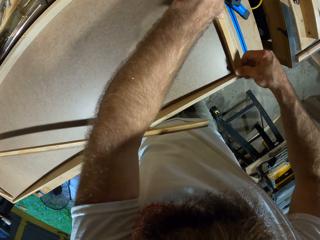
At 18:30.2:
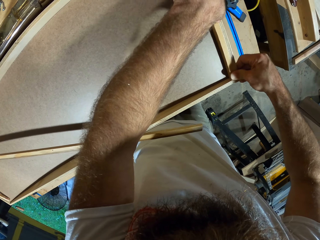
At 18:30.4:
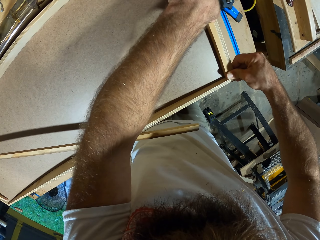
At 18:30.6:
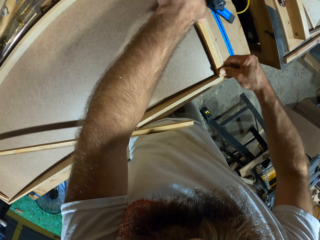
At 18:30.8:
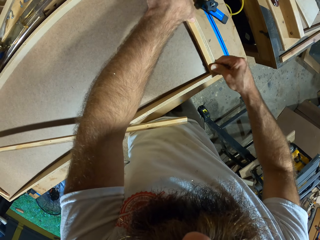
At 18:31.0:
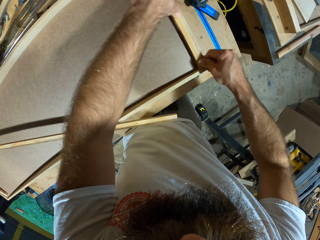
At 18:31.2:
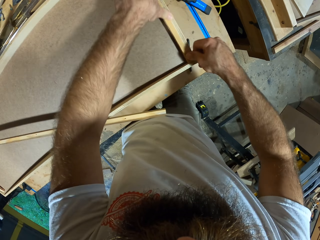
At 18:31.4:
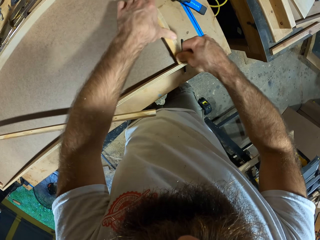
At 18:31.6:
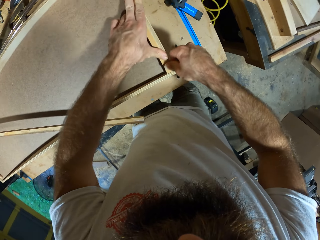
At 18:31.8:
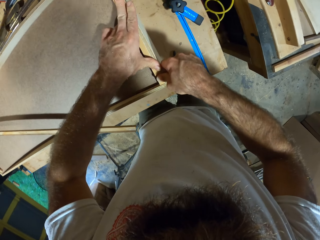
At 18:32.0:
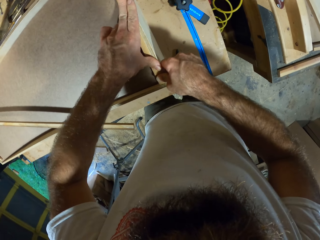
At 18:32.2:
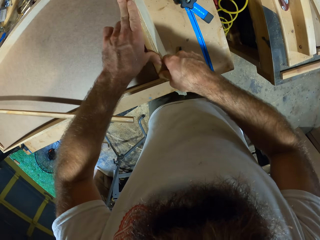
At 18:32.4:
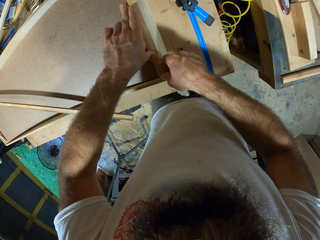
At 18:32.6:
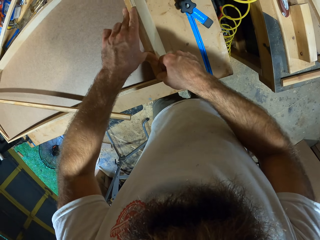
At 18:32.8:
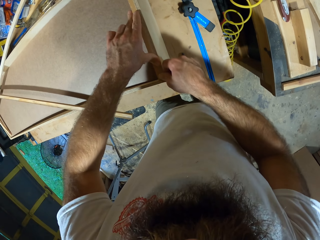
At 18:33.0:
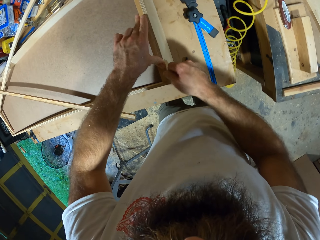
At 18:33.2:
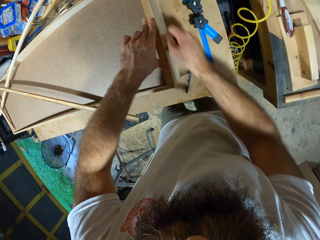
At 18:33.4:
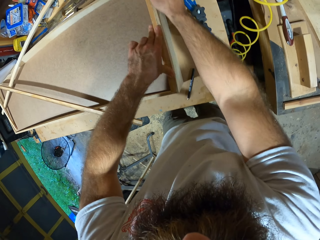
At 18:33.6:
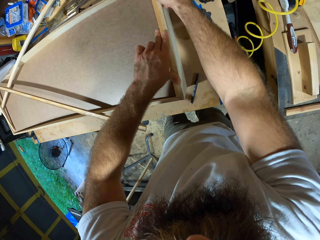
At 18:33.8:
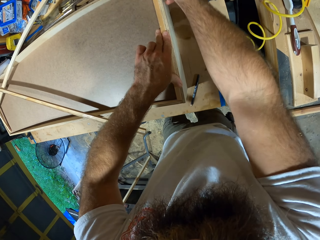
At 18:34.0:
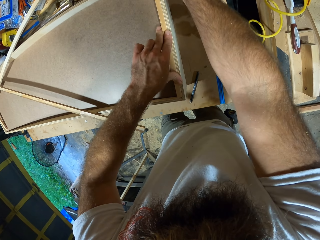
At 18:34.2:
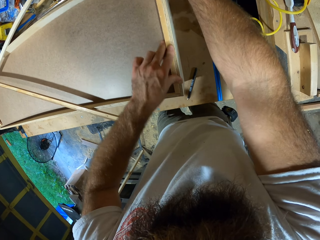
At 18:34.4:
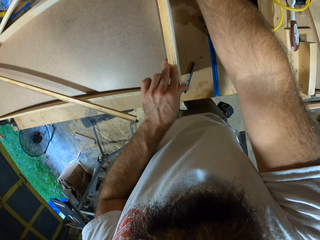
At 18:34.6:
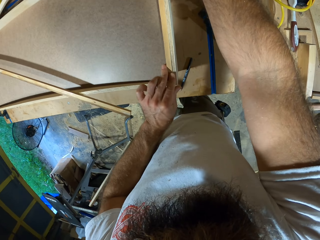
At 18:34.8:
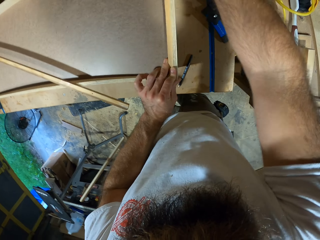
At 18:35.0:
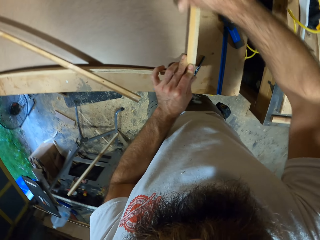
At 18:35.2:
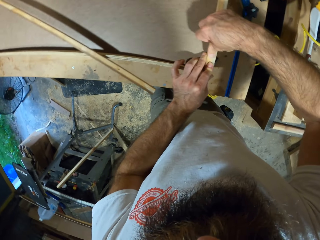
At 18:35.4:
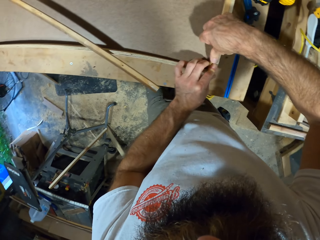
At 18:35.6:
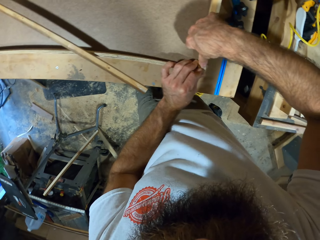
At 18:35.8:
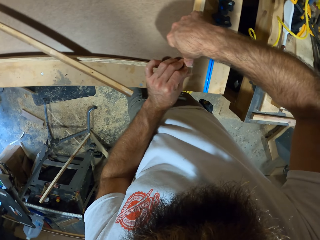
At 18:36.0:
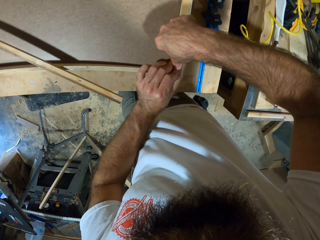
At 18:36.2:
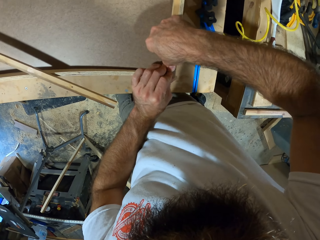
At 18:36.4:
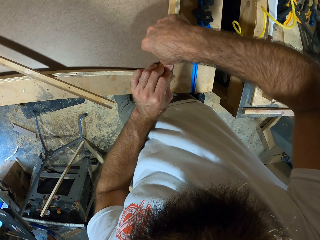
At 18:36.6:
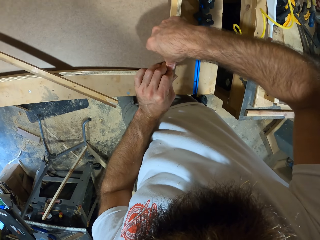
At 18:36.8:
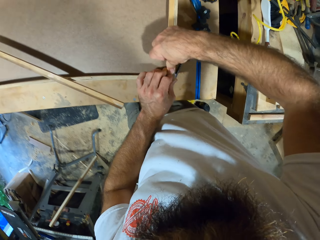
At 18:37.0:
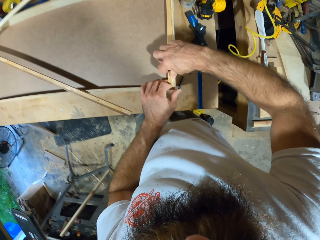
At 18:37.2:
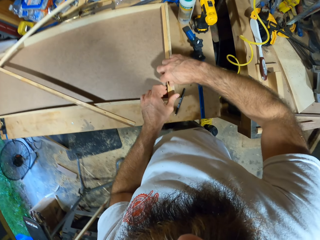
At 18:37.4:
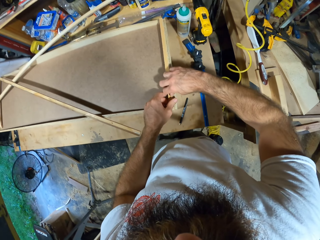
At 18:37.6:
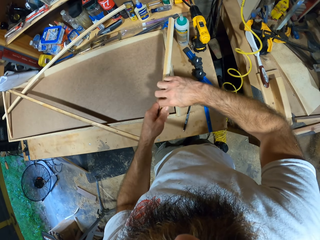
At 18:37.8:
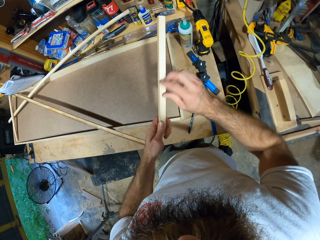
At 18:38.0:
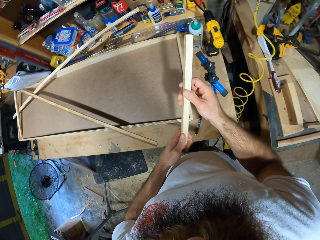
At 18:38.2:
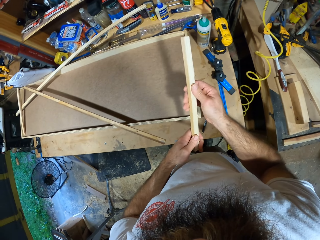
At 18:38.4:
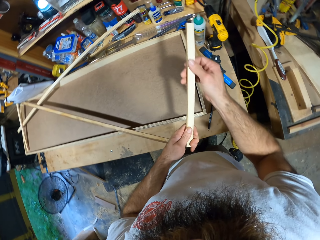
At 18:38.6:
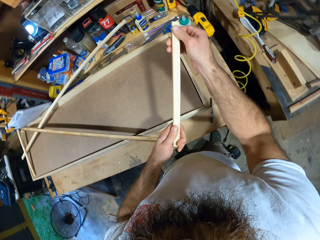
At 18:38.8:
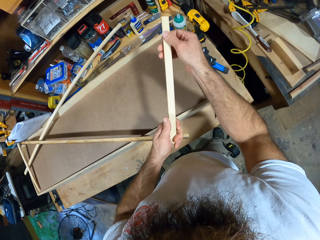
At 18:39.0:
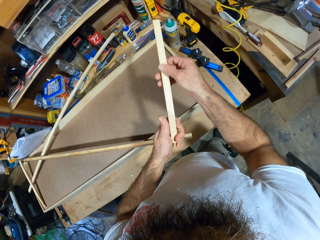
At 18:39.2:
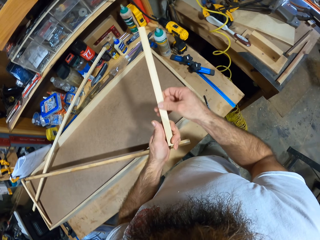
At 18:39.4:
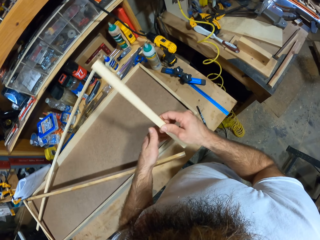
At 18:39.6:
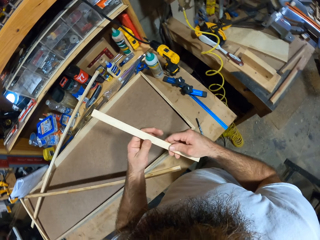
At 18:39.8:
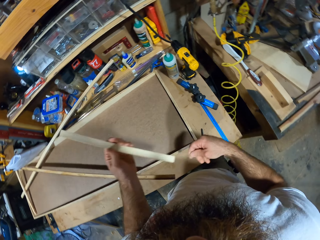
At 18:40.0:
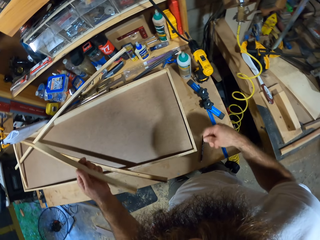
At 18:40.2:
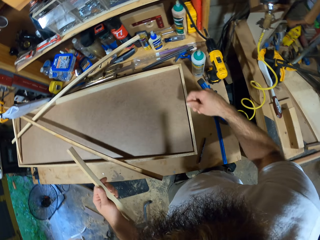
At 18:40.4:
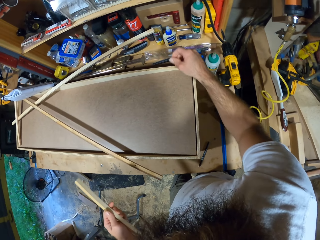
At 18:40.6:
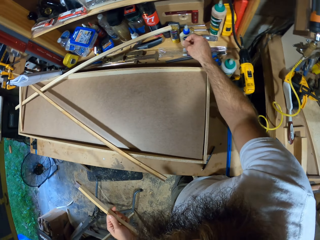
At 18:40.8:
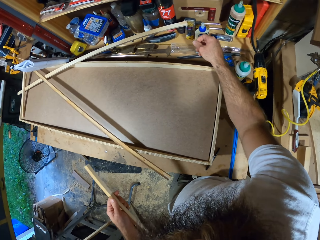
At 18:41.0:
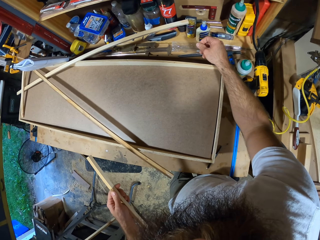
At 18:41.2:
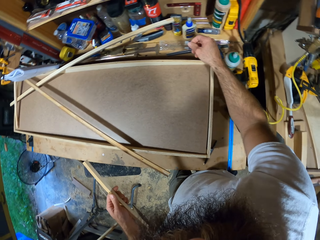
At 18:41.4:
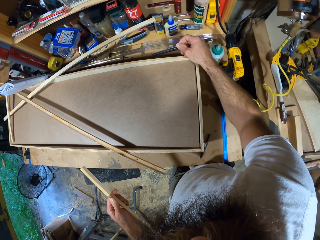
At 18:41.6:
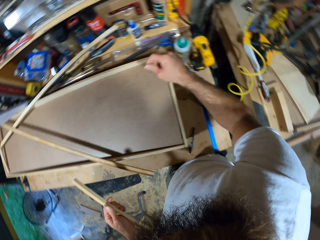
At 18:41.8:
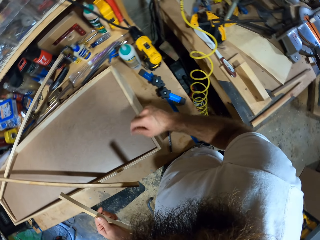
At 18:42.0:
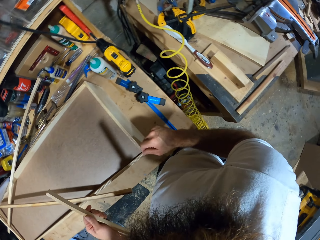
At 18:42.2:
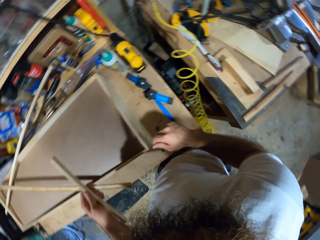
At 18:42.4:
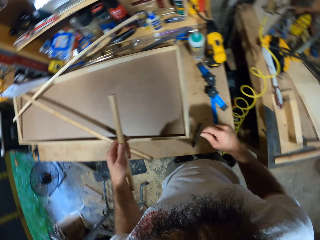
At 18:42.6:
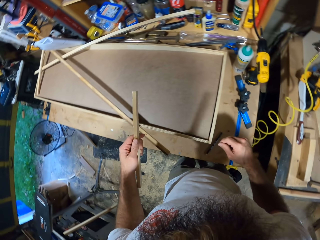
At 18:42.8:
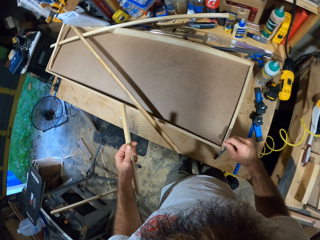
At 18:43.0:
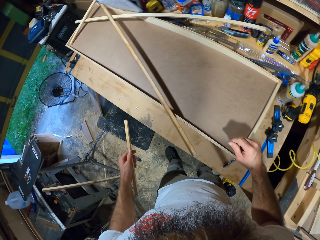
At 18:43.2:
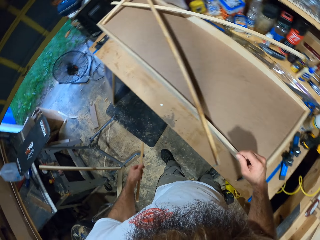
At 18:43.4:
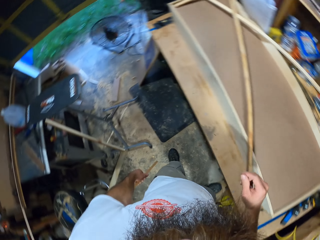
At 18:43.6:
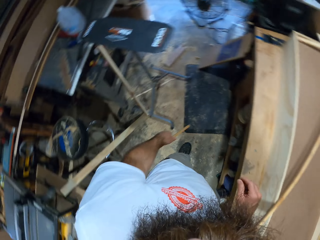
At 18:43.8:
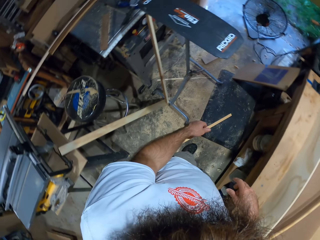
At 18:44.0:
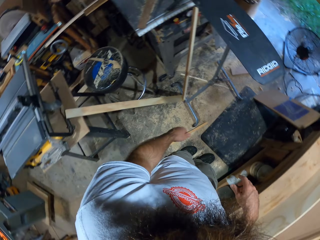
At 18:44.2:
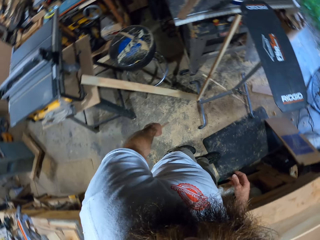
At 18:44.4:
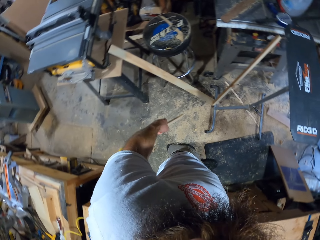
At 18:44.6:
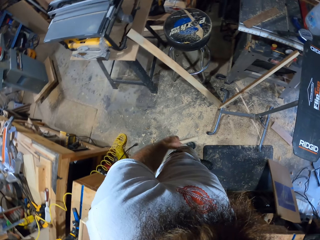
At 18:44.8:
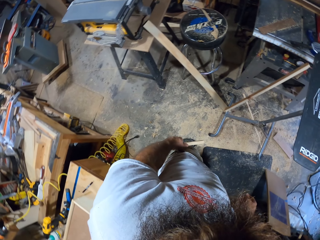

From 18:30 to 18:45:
The camera wearer removes the wooden stick from the wooden board with his hands. He wipes the wooden stick with his right hand. He checks the wood. He stretches the hand forward. He looks around.

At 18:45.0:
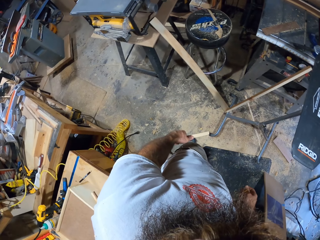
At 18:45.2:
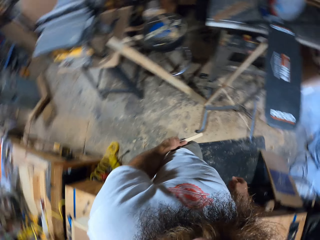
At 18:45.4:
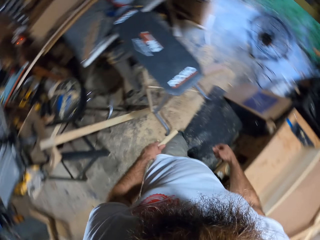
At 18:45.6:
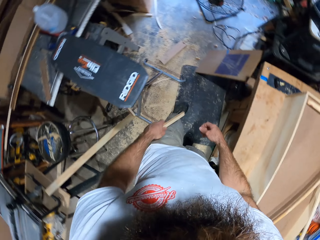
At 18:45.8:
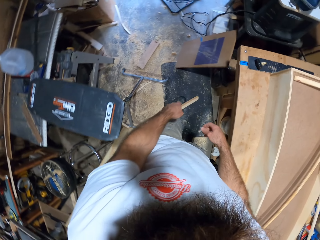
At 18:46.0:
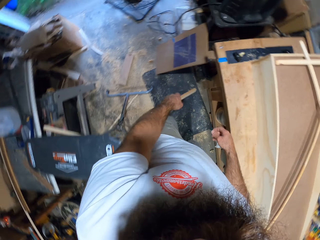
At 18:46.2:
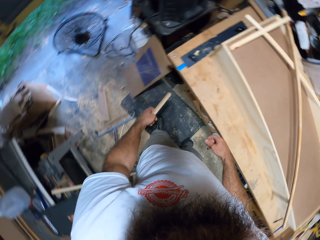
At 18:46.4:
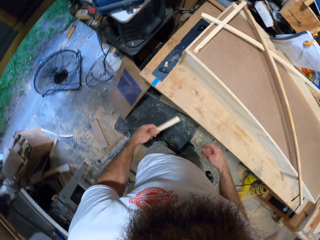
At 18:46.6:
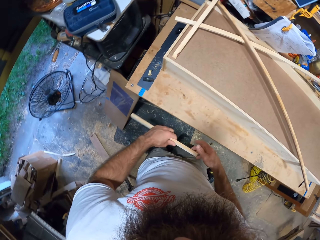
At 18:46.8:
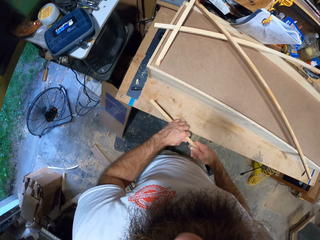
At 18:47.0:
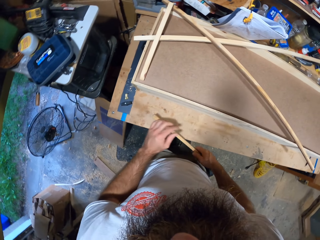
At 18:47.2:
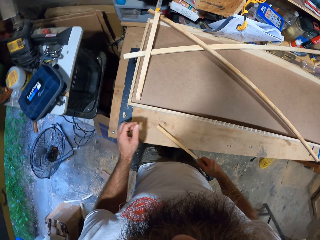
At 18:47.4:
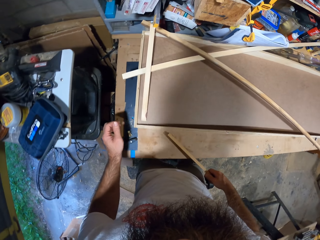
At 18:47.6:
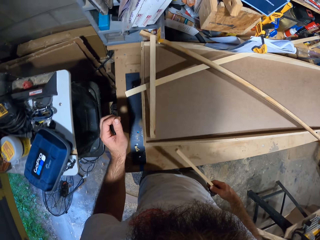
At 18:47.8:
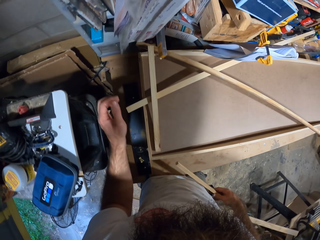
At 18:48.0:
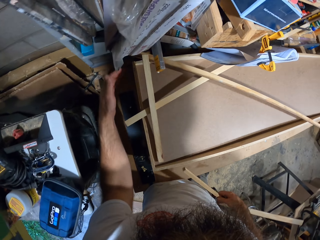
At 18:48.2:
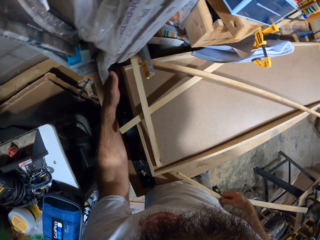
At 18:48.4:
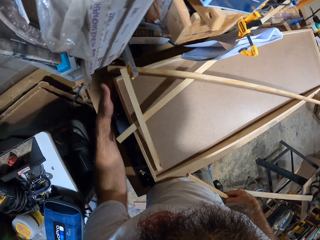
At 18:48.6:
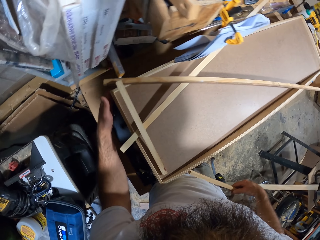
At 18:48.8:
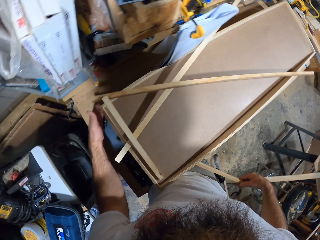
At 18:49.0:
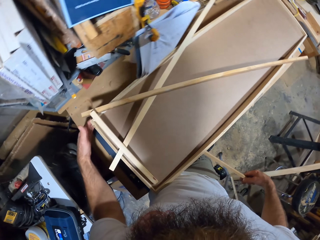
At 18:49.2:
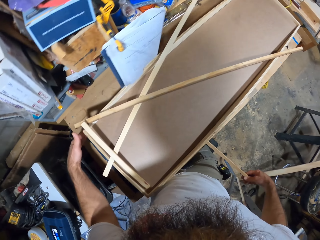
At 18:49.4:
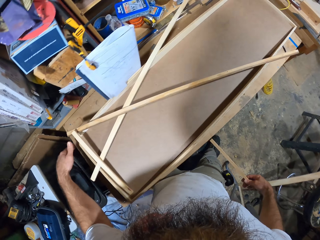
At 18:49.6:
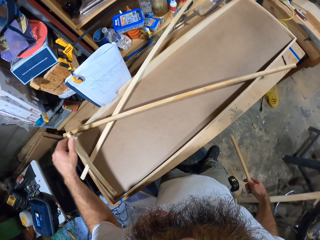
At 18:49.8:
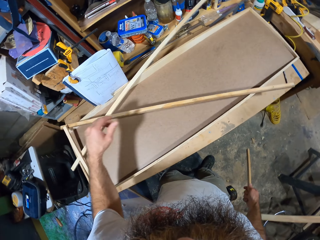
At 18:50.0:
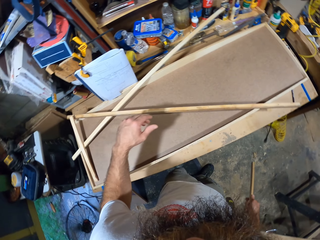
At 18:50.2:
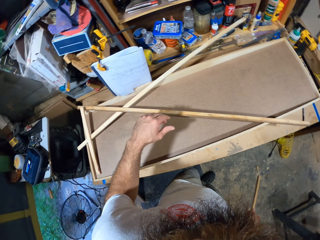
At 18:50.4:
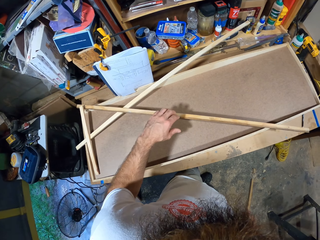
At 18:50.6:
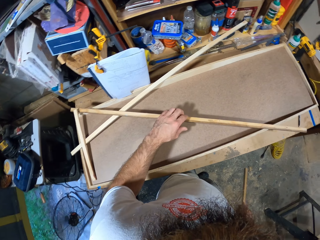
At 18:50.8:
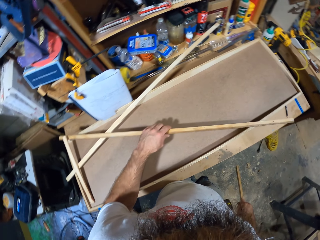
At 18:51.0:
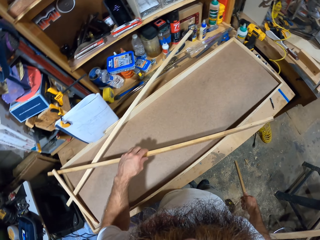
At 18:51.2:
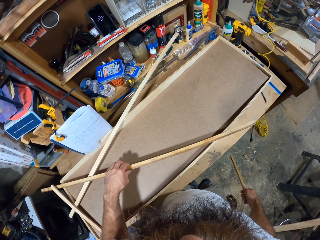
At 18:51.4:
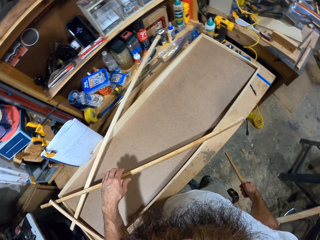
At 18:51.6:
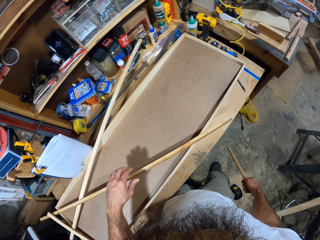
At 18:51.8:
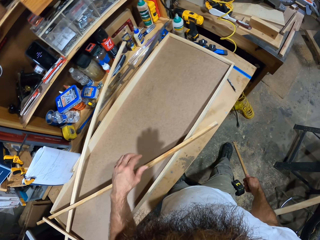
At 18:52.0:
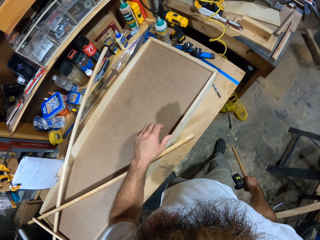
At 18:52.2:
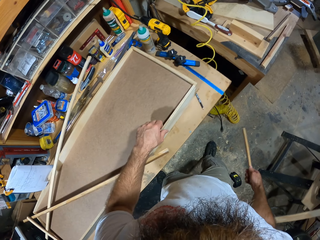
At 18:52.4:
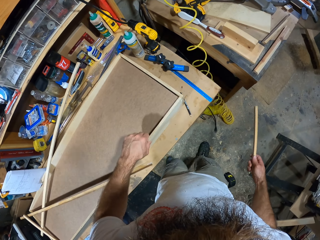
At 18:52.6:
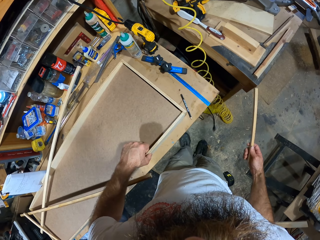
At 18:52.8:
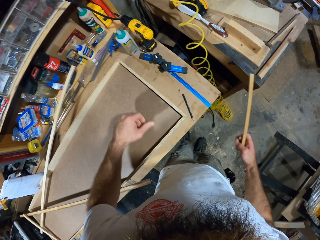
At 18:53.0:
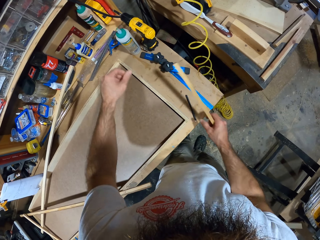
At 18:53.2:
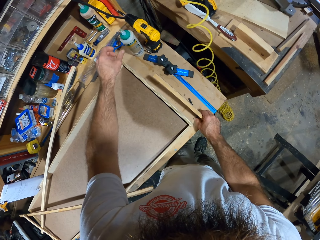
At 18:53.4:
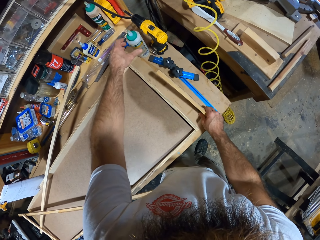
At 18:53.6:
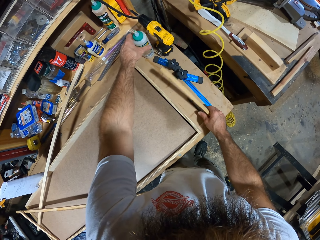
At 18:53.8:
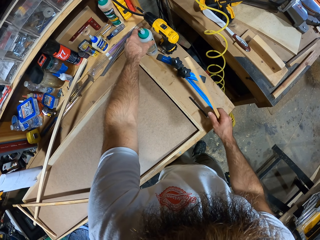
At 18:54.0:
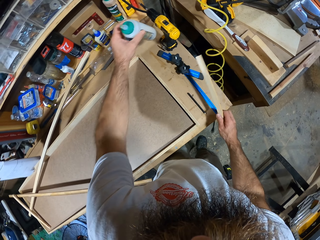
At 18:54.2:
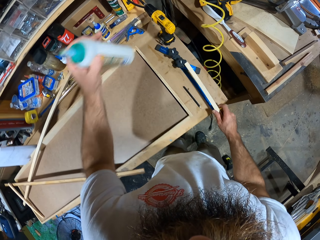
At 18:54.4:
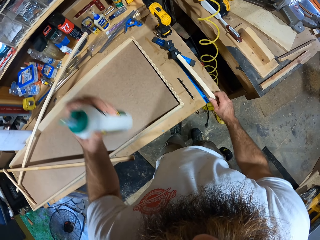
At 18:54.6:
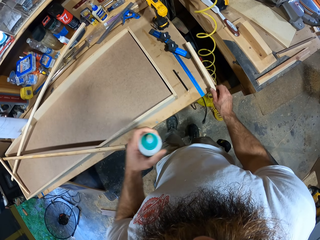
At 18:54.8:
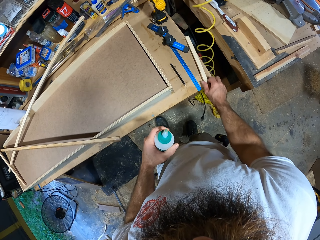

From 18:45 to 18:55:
The camera wearer passes the wooden stick from his left hand to his right hand. He hits the workbench with the wooden stick in his right hand. He adjusts the wooden board on the workbench with his left hand. He adjusts a wooden stick on the wooden board with his left hand. He adjusts the wooden board on the workbench with his left hand. He adjusts a pencil on the workbench with his right hand. He picks up a wood adhesive from the workbench with his left hand. He drops the wooden stick on the workbench with his right hand.
